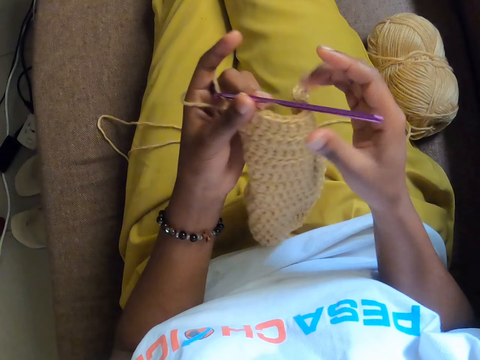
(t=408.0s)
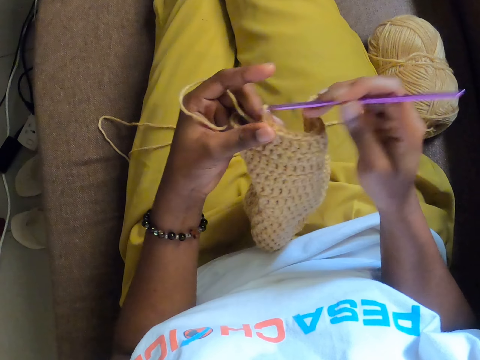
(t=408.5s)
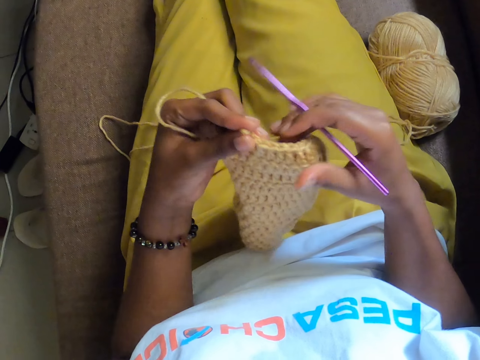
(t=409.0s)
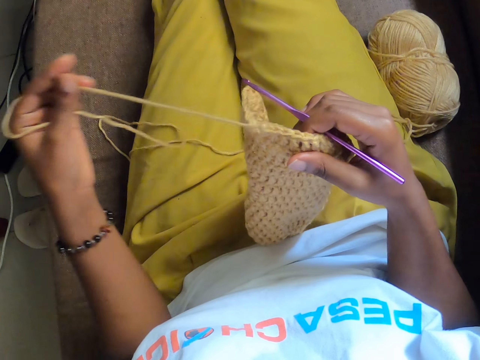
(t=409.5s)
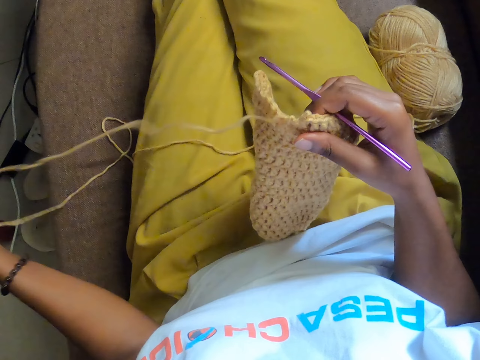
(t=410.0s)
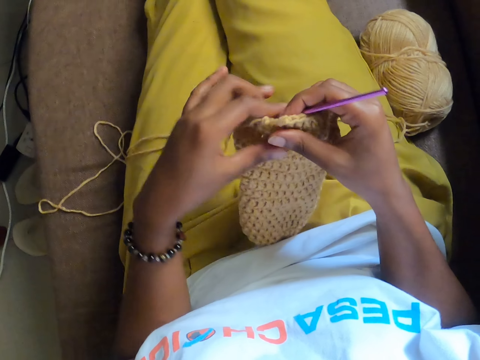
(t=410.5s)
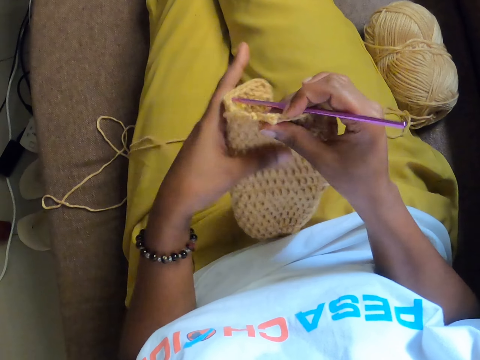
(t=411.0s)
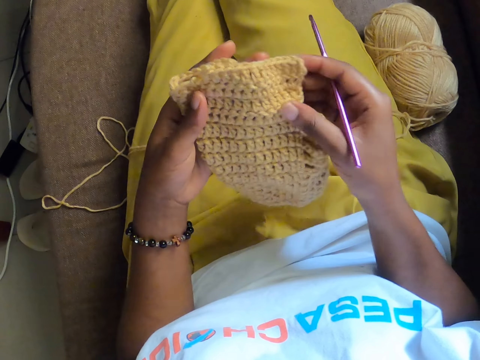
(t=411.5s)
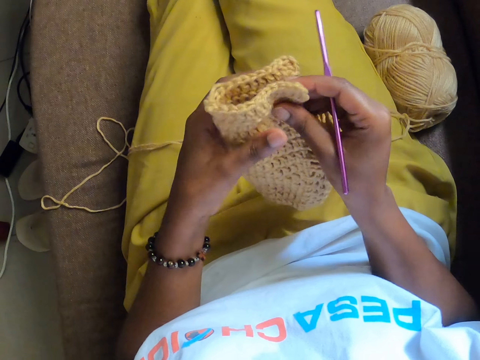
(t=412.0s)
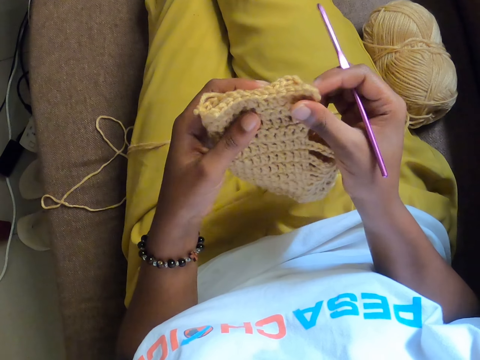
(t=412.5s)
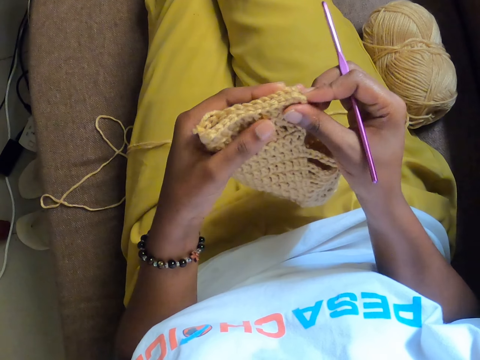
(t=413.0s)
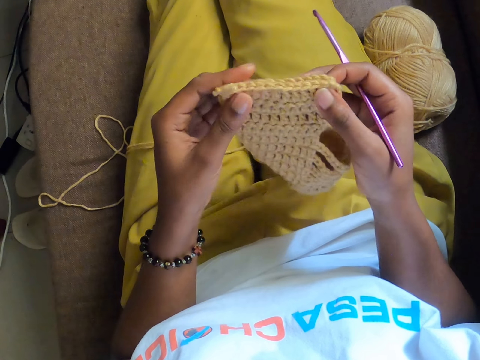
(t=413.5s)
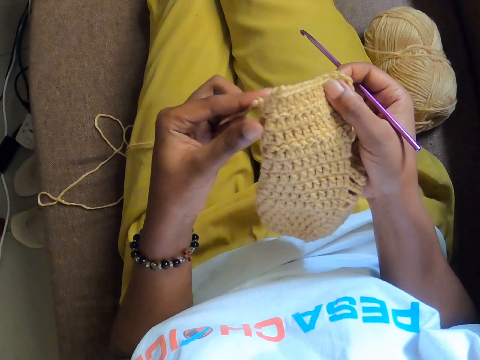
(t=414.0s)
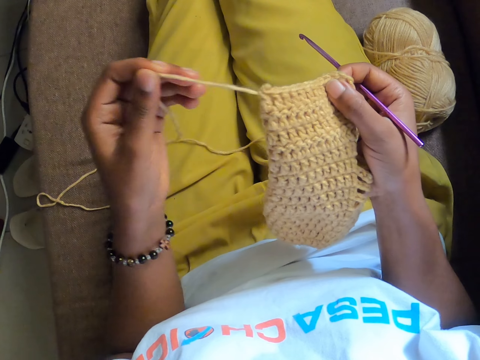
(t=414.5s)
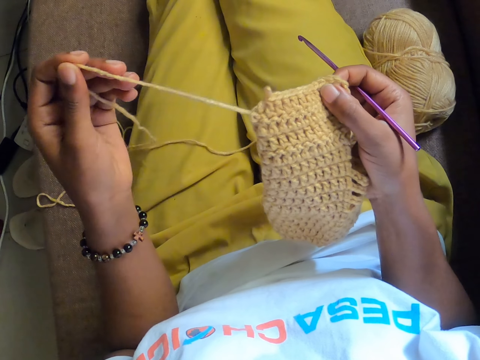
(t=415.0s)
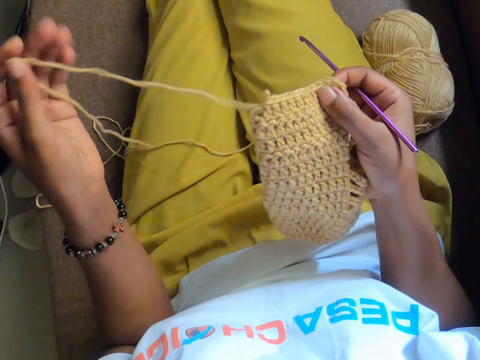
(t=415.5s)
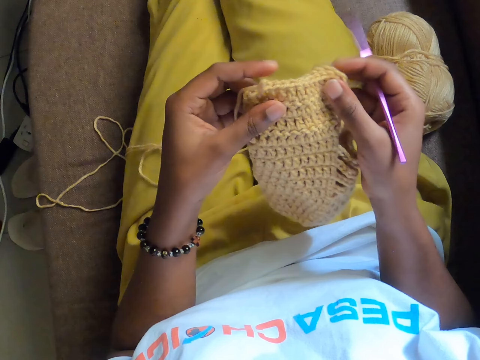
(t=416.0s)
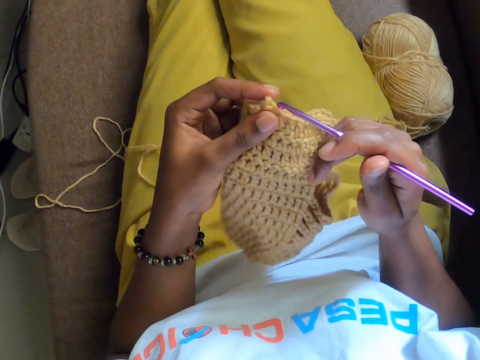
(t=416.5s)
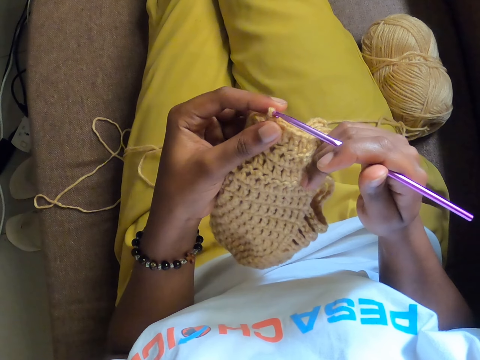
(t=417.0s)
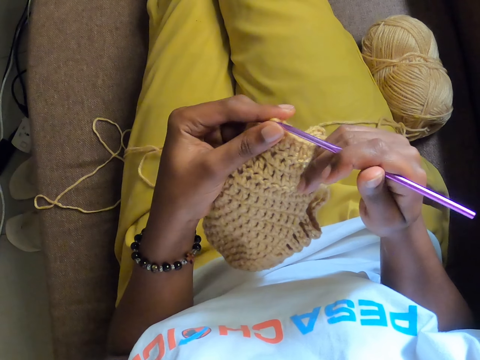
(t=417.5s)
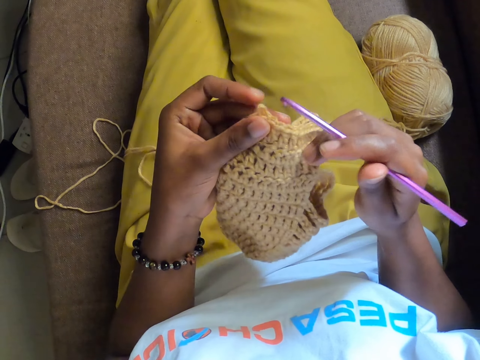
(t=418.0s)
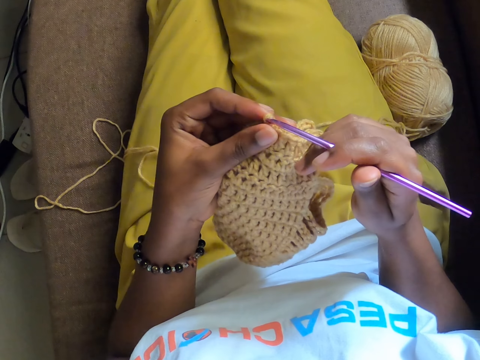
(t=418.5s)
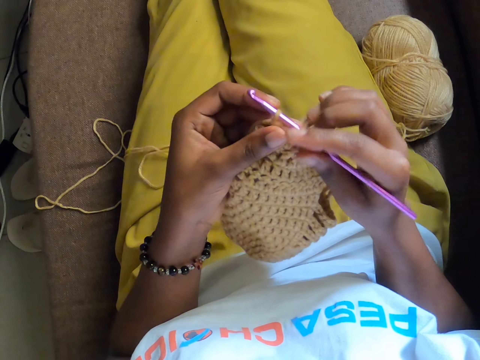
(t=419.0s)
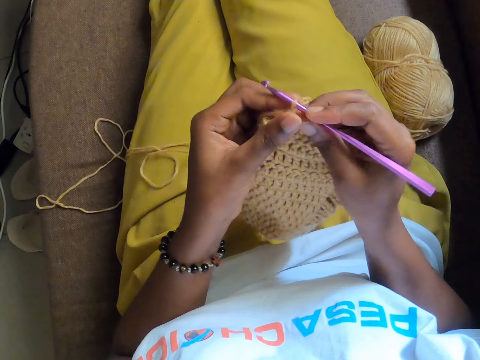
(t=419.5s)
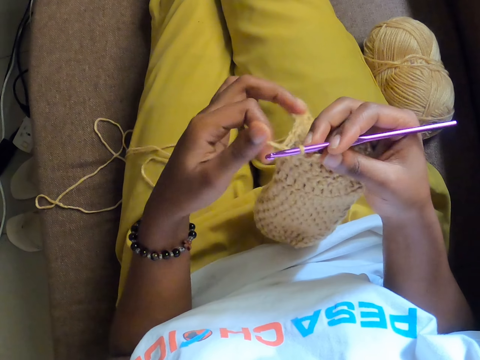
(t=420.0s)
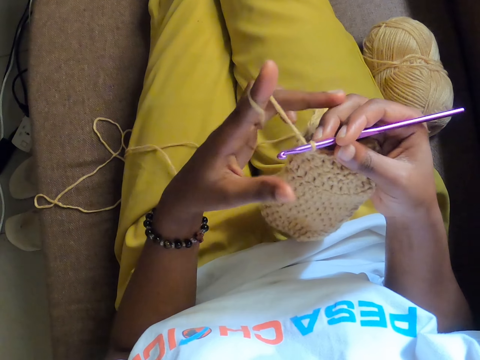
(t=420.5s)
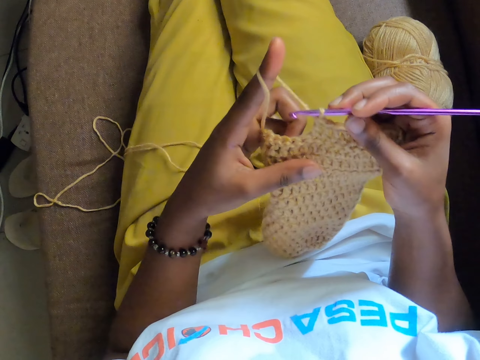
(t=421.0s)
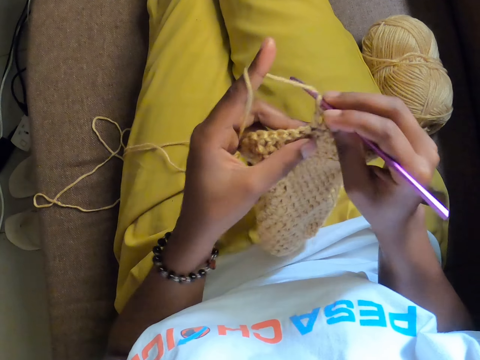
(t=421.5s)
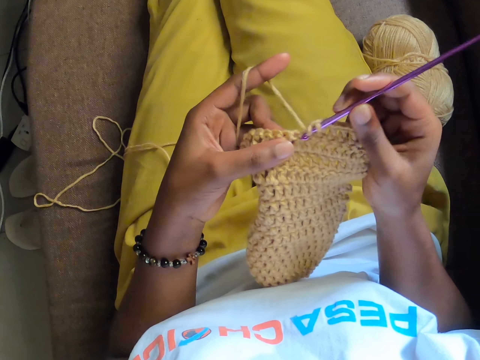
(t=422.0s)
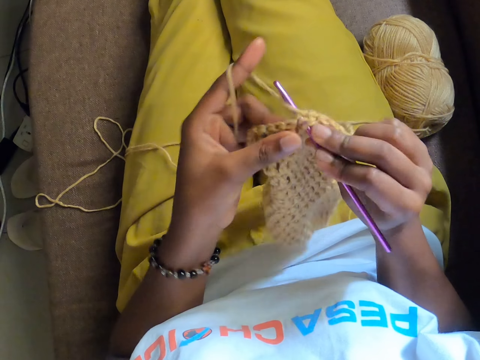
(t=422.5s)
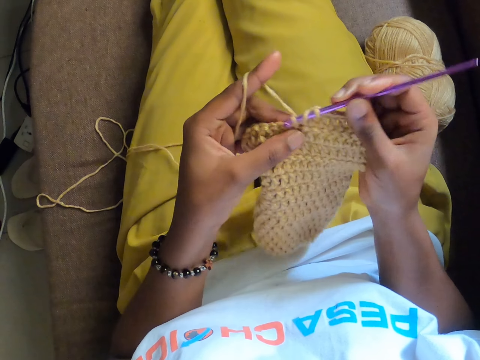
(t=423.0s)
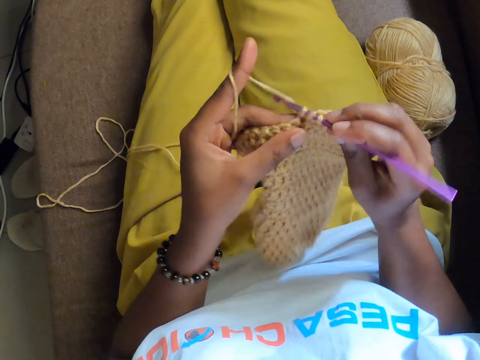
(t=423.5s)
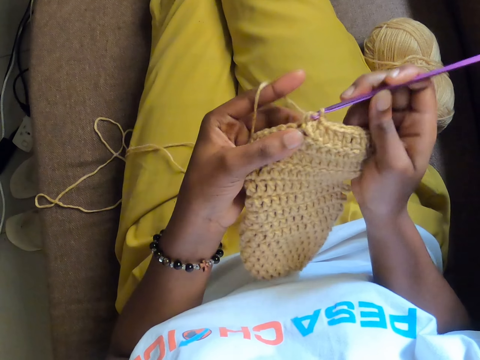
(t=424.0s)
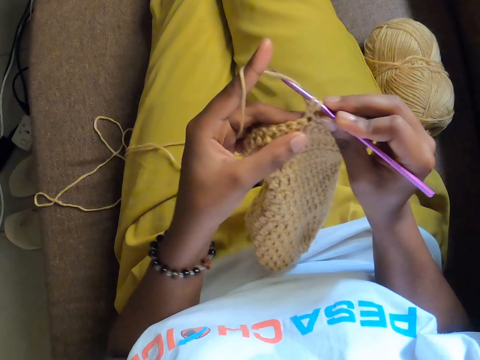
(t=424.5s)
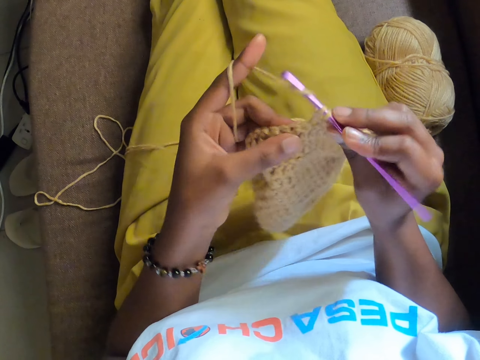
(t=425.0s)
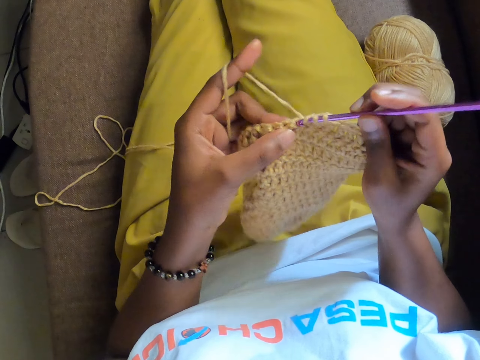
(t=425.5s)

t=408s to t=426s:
The camera wearer passes the crochet hook from her left hand to her right hand. She holds the crochet yarn with both hands. She pulls the crochet yarn with her left hand. She holds the crochet yarn with both hands and adjusts the crochet yarn with both hands. She touches the knitted cloth. She pulls the crochet yarn with her left hand. She crochets with both hands. She knits the cloth with a hooked crochet.

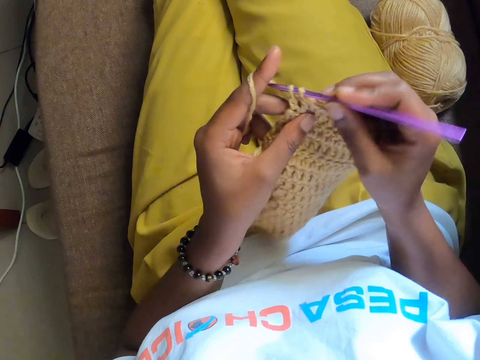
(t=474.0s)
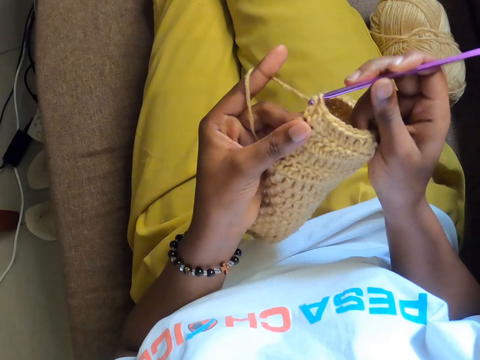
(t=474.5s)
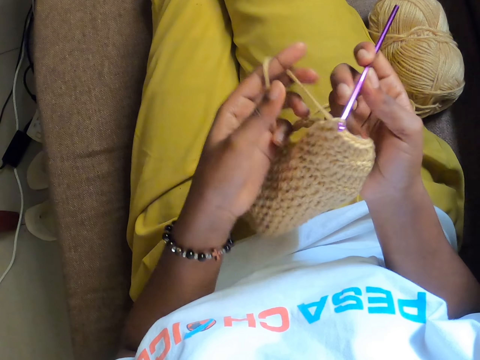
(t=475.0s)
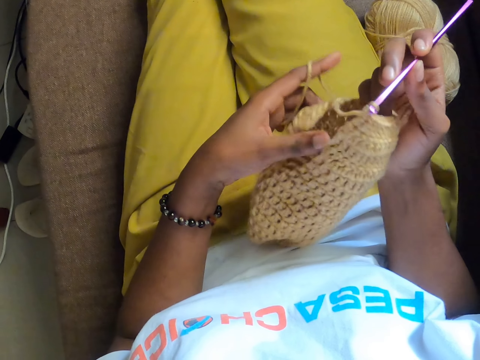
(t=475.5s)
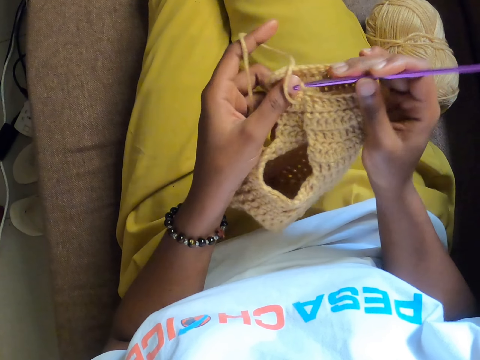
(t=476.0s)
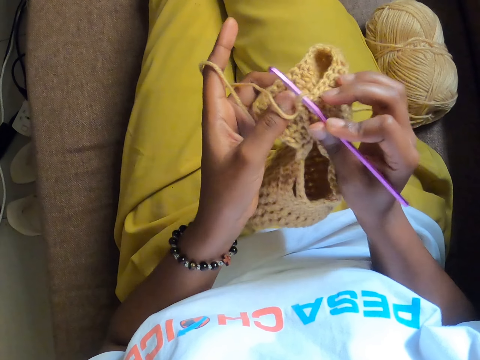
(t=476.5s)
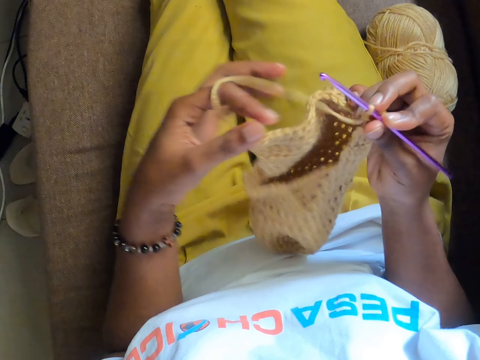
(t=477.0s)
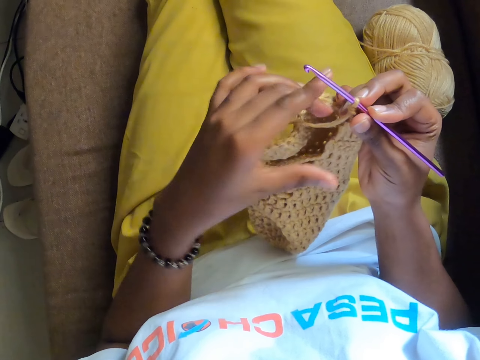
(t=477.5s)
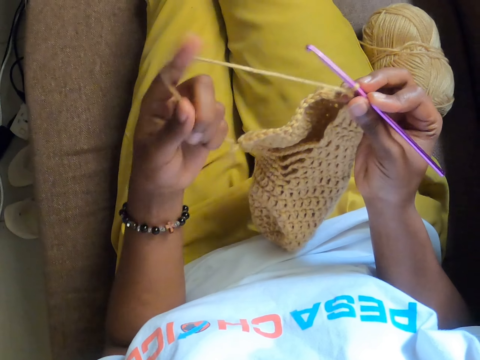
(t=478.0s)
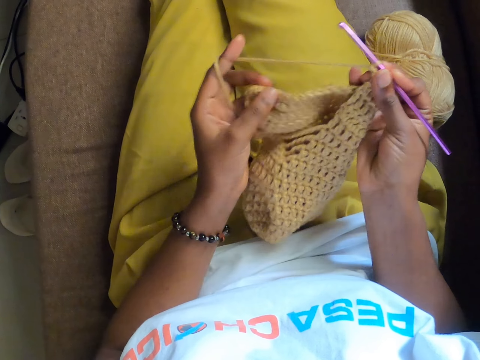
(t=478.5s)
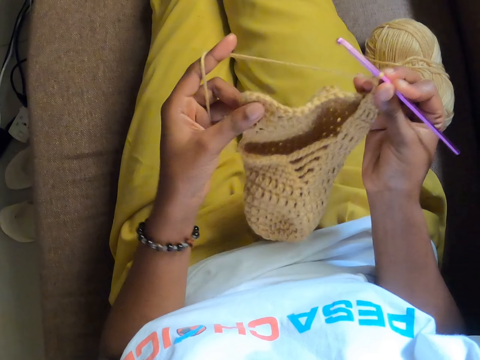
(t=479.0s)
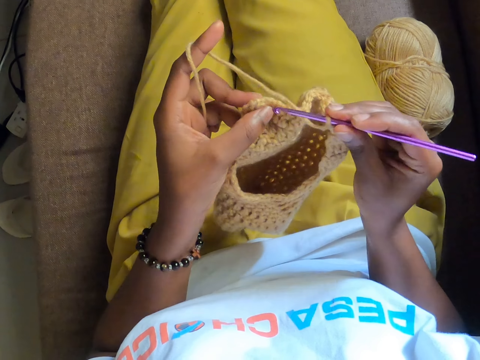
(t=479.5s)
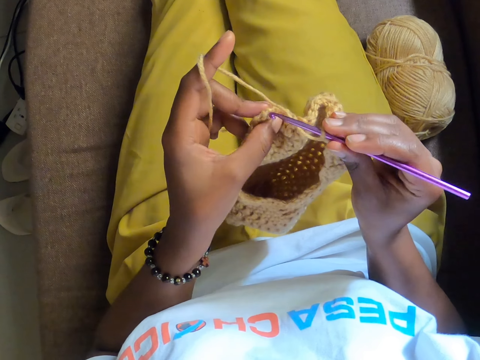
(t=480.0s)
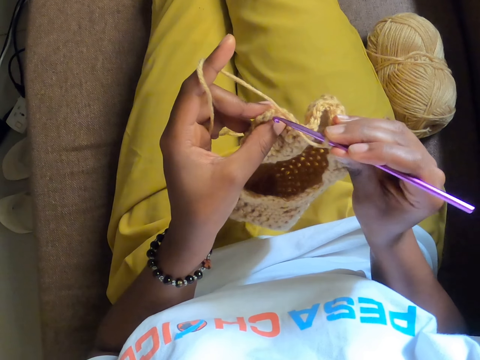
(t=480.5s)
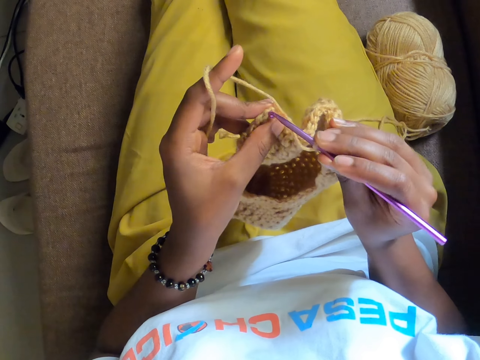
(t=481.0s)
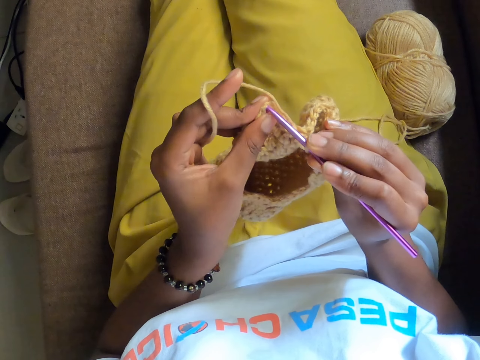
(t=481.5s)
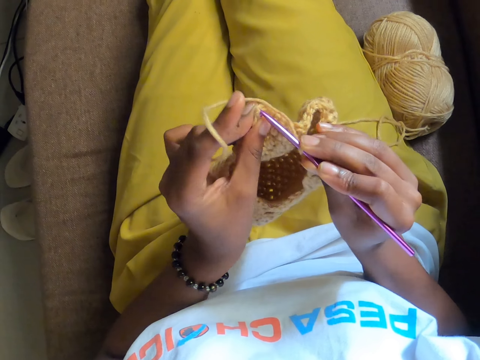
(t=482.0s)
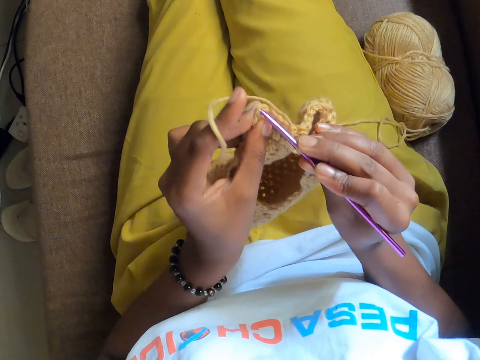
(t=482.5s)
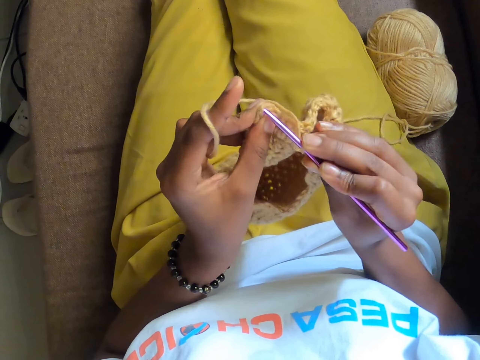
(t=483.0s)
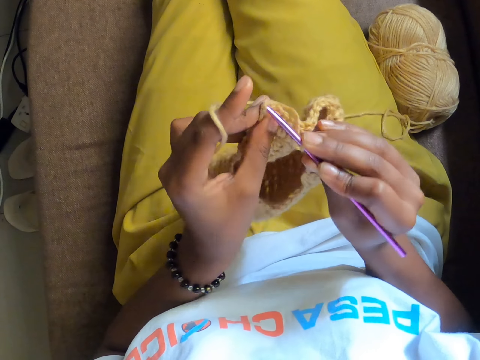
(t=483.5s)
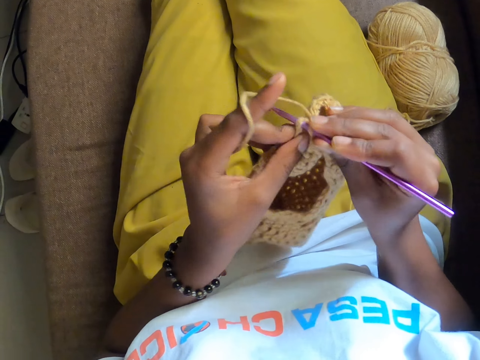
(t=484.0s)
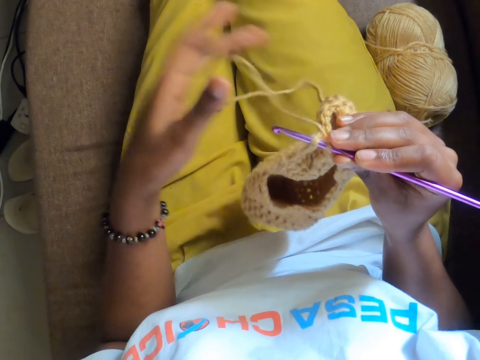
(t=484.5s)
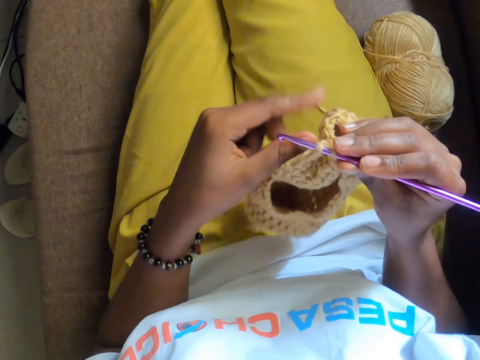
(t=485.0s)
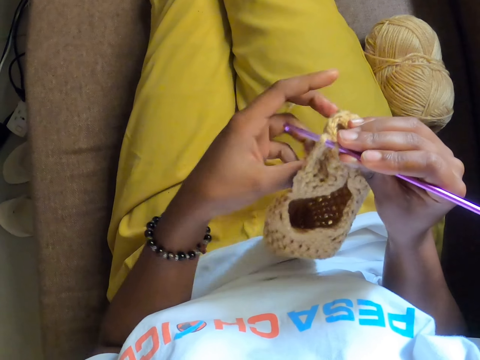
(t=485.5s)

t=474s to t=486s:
The camera wearer adjusts the crochet yarn with both hands. She pulls a thread. She crochets with both hands. She knits a cloth with a hooked crochet. She pulls the crochet yarn with her left hand.
